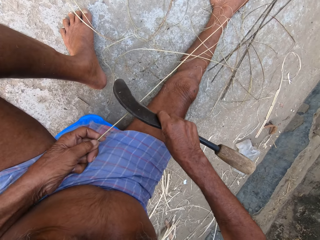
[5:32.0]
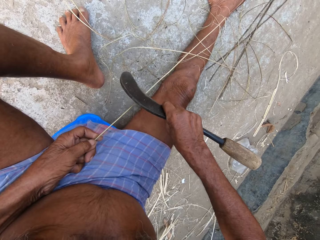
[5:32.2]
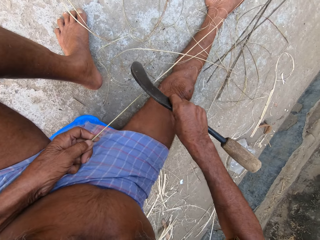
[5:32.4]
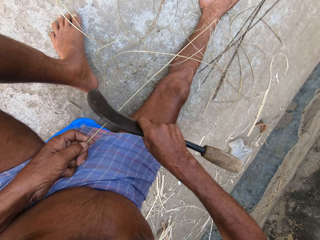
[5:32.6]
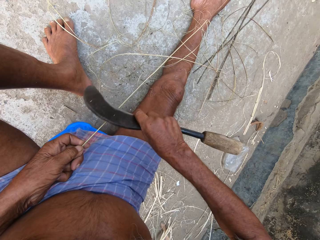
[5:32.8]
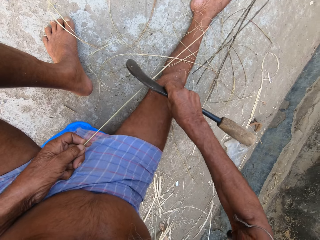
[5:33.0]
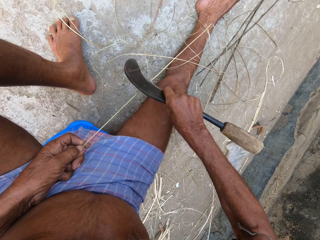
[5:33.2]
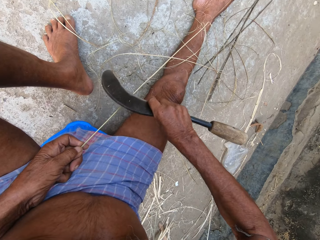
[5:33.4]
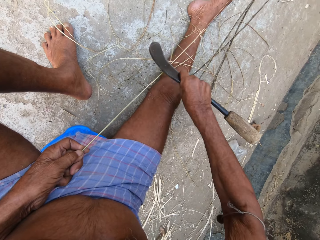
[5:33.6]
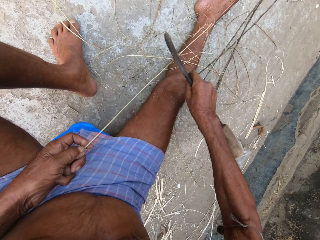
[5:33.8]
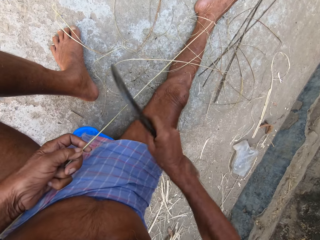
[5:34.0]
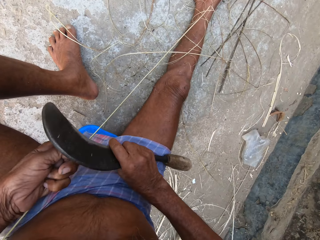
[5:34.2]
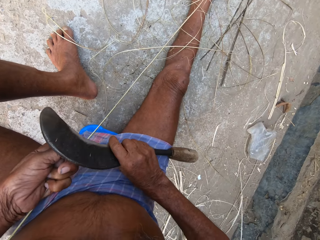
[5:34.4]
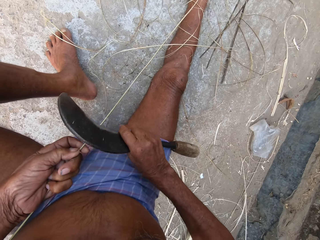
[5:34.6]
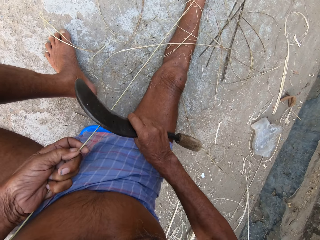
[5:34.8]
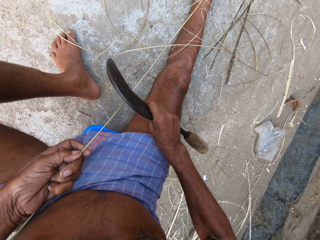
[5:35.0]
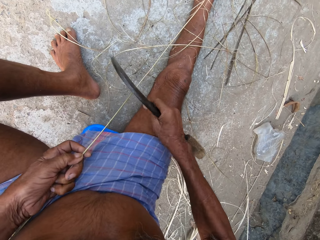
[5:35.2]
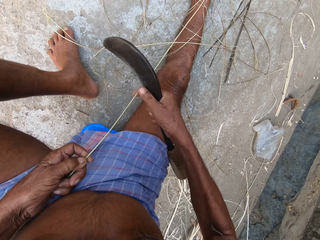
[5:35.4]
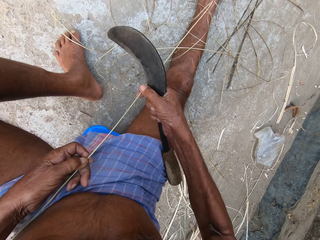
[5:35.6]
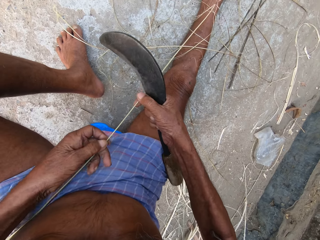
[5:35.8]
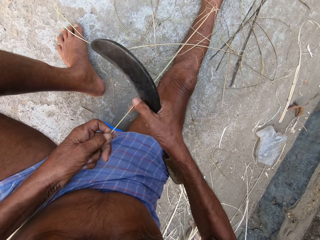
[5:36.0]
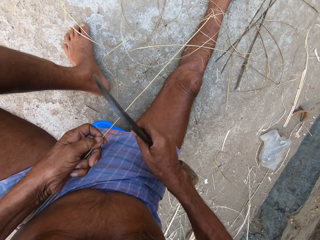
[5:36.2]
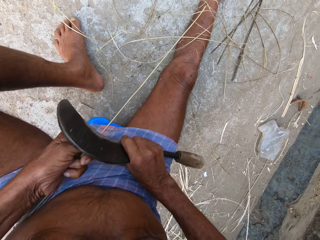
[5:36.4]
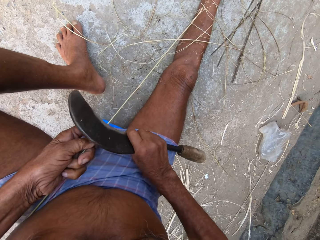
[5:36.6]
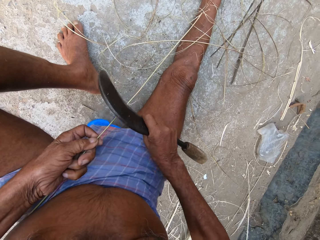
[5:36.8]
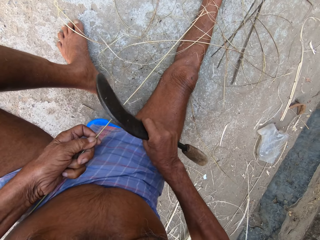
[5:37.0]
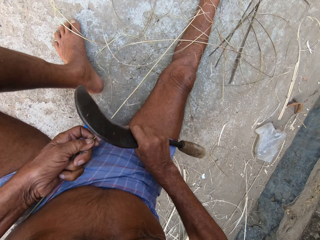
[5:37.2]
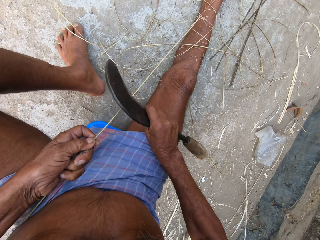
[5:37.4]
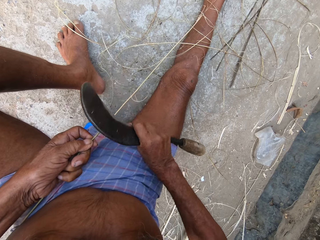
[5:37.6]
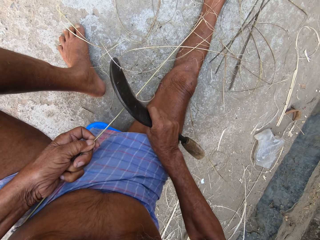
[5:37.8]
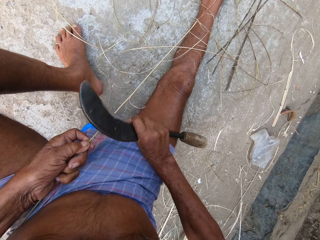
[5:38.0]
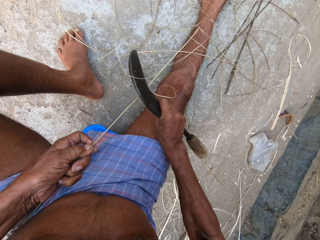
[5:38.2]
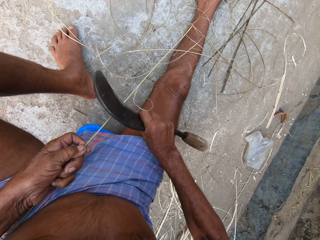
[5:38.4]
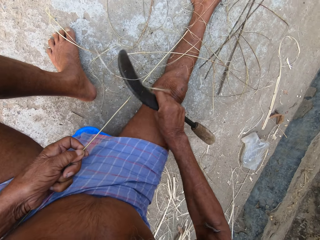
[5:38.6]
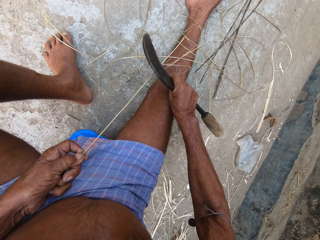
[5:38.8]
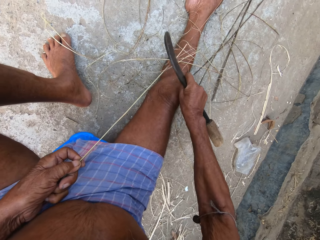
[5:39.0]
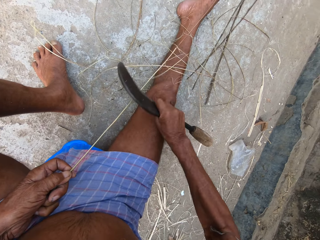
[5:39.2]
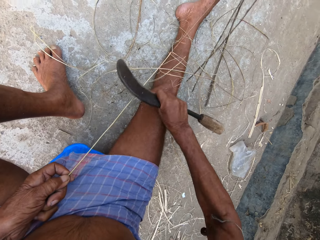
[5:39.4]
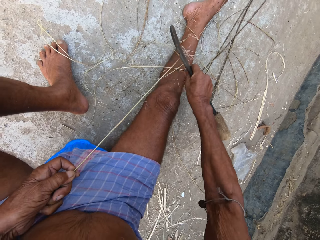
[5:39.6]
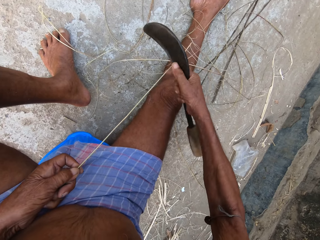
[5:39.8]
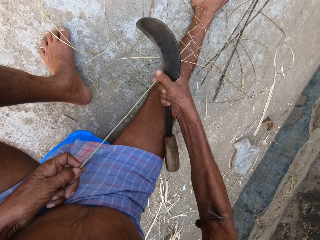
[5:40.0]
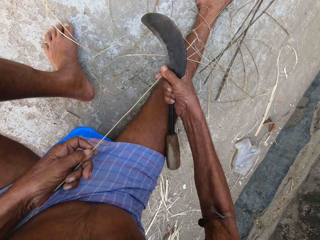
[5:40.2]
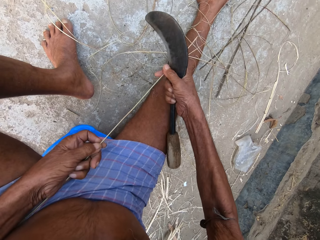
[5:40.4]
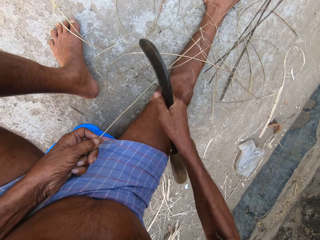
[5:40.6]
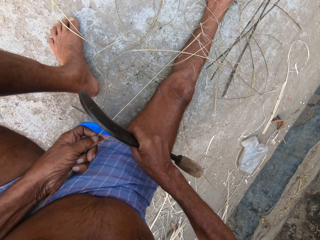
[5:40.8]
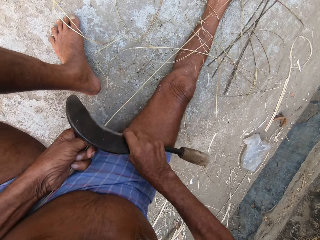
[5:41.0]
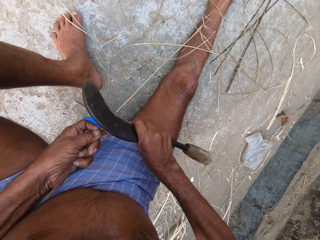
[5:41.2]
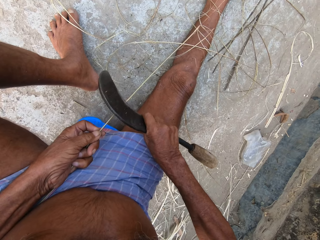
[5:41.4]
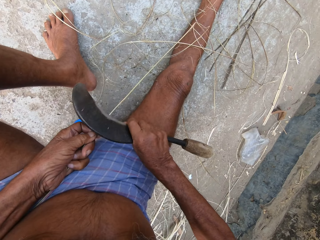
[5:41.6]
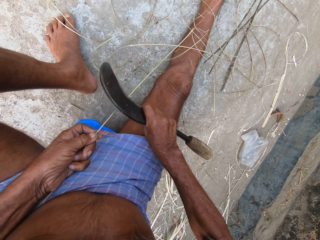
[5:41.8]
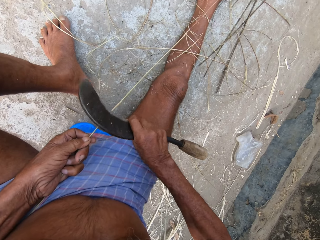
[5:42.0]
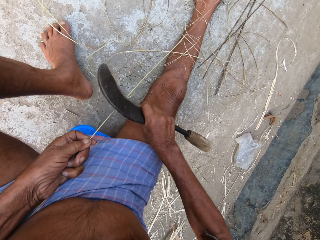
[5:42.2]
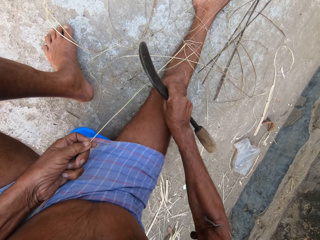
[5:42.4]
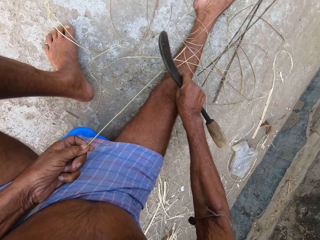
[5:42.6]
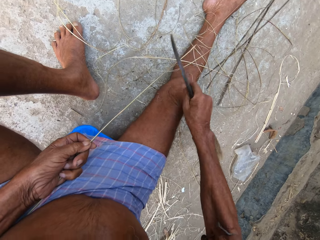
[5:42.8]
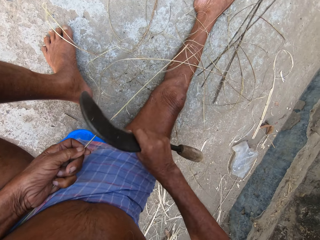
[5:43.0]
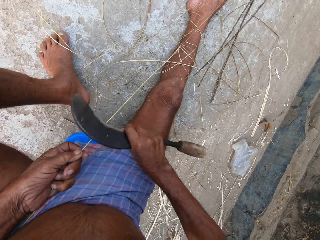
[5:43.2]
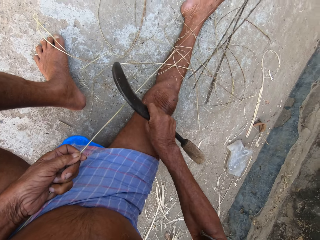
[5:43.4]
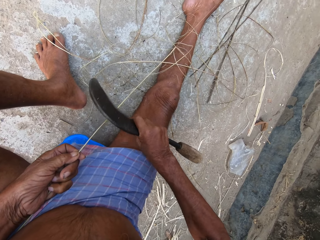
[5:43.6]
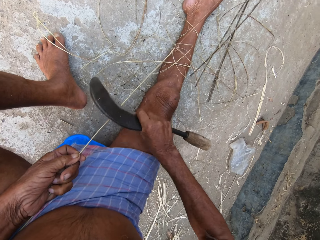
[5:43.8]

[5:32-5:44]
The camera wearer rips sisal. They pull the sisal. They rip the sisal. They pull the sisal.

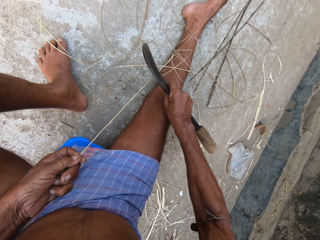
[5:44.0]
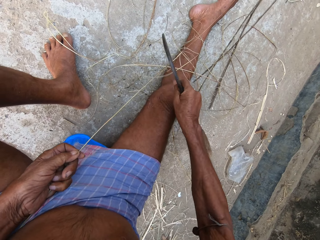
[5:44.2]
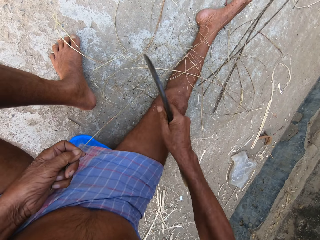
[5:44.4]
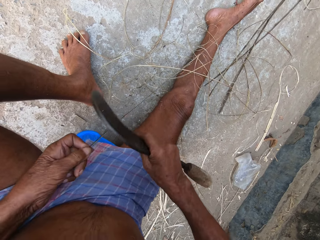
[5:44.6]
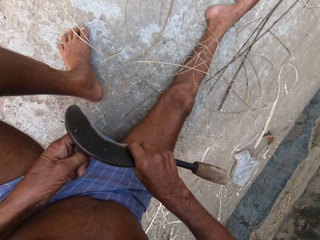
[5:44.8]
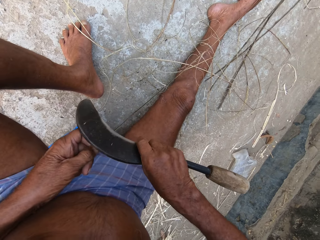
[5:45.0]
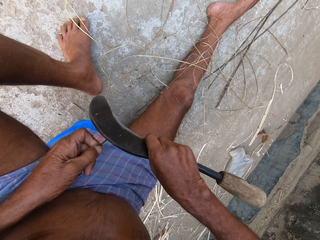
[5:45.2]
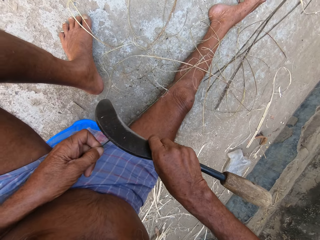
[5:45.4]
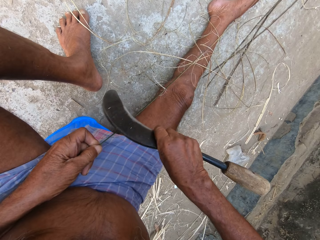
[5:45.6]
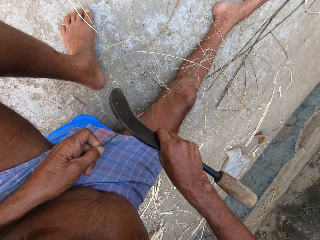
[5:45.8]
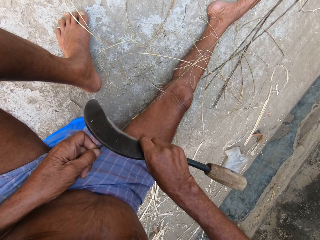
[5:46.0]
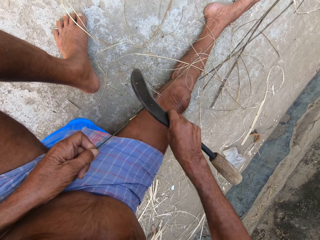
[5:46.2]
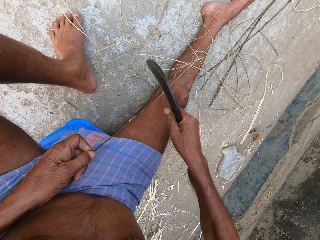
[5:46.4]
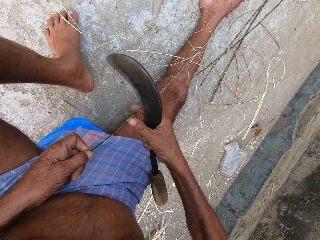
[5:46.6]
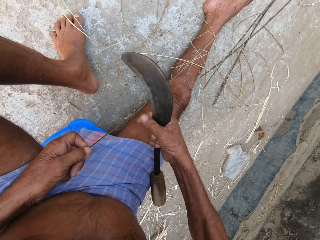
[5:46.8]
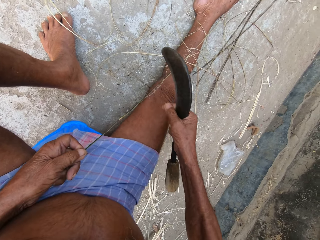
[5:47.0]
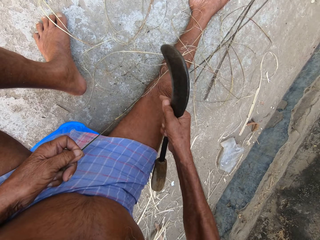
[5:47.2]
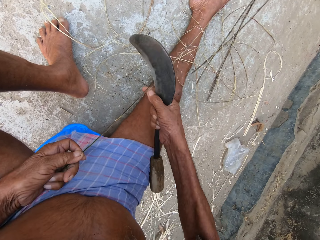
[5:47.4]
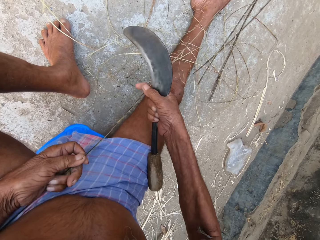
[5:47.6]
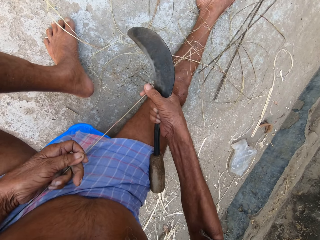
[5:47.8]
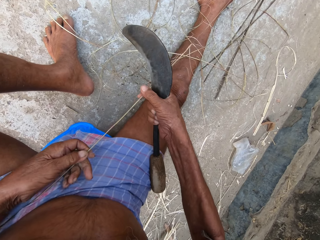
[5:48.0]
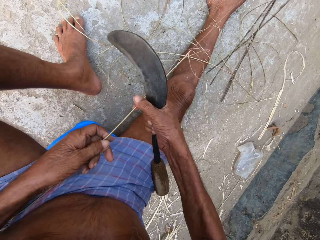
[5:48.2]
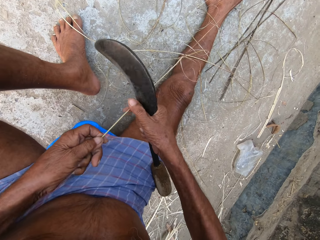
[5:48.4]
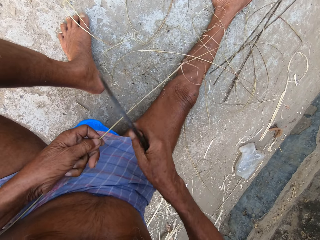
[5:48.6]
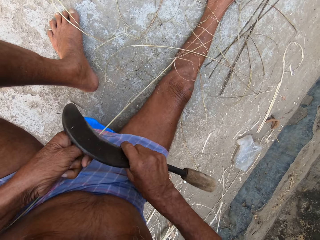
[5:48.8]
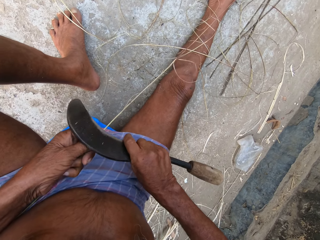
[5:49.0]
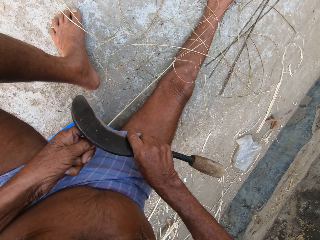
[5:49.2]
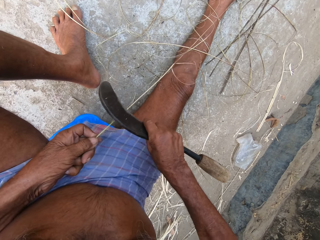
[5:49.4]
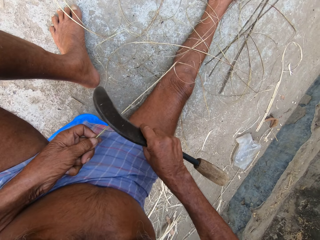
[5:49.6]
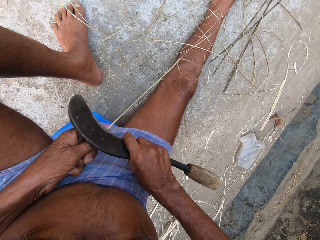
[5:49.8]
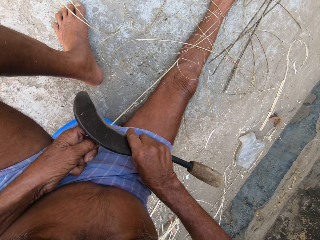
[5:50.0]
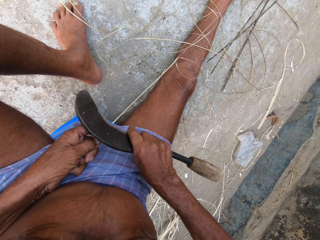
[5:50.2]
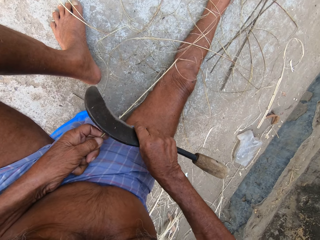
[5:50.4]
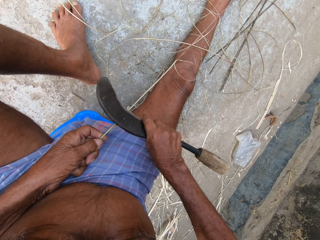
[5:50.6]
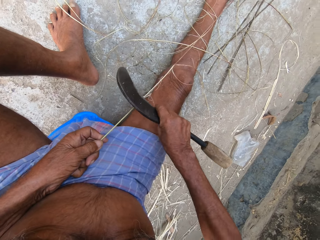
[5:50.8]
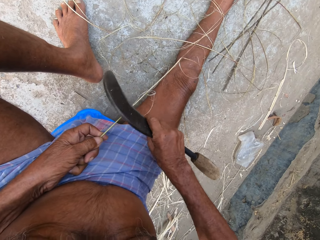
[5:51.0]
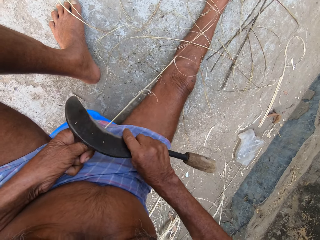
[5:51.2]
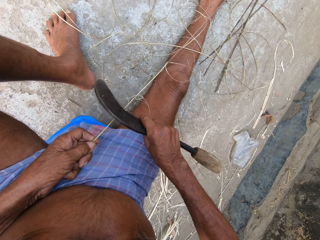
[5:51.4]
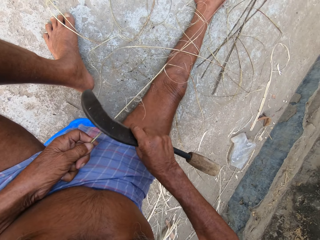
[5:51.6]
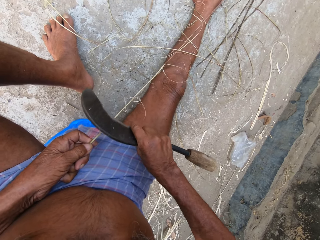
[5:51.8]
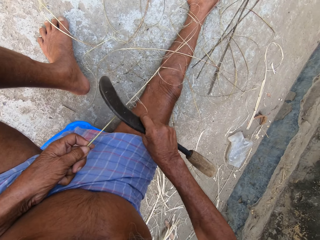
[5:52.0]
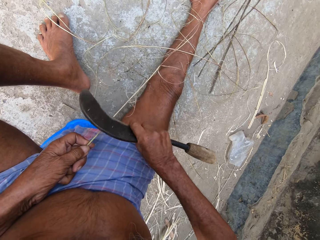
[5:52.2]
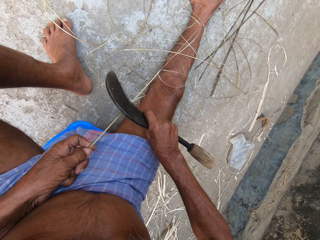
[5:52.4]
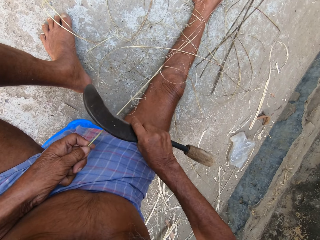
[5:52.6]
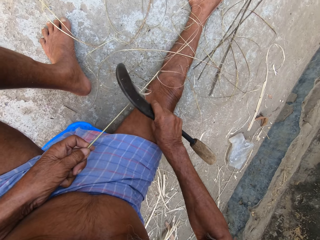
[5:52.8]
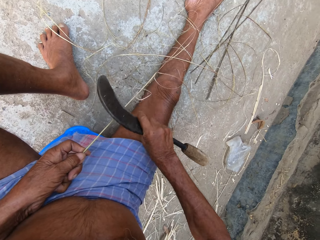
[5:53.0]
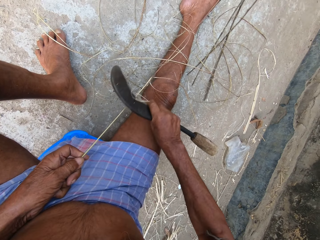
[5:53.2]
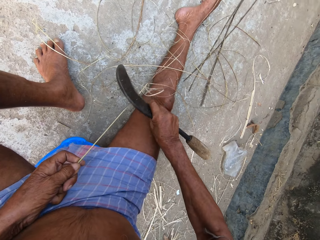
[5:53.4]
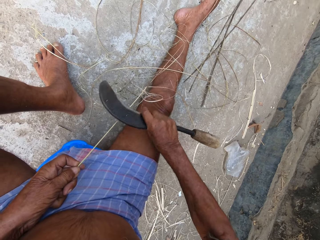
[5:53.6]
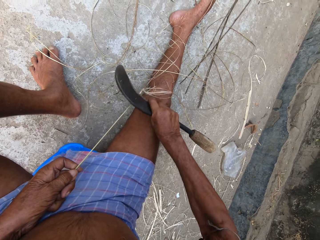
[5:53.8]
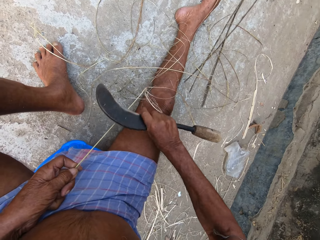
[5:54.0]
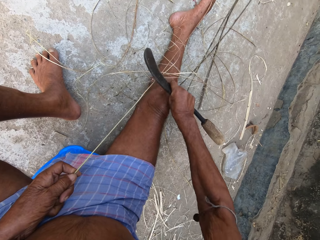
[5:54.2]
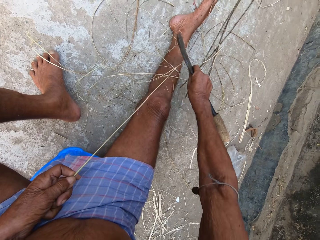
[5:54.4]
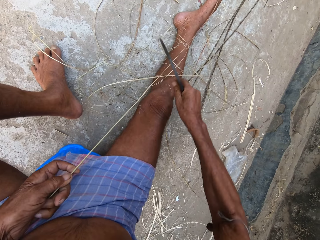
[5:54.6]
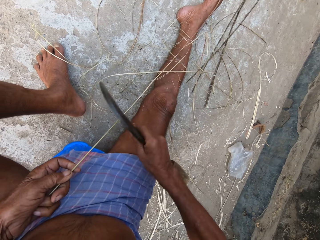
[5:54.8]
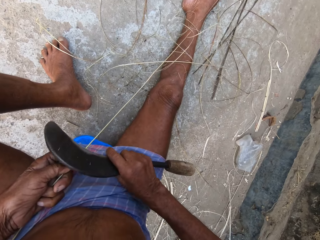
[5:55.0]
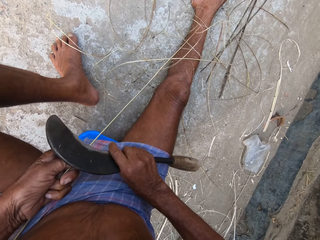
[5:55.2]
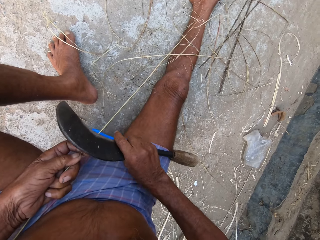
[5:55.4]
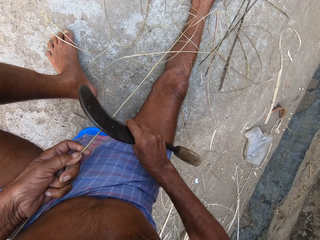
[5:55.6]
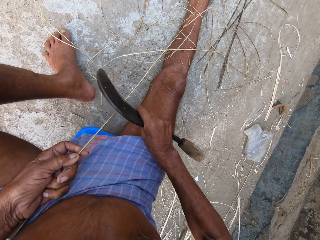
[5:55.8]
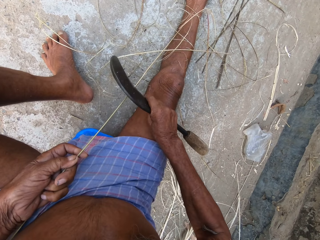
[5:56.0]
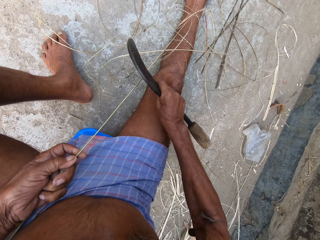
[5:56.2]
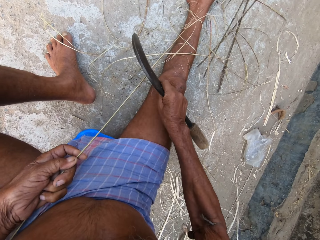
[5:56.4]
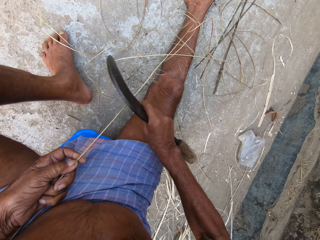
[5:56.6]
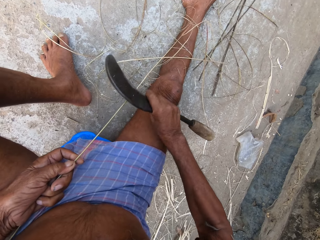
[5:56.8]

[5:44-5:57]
The camera wearer rips sisal. They pull the sisal. They rip the sisal.
